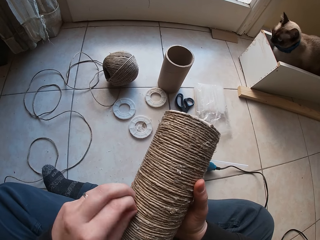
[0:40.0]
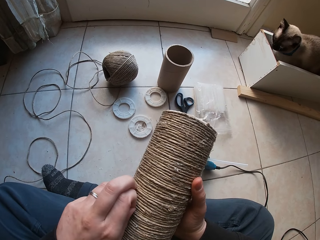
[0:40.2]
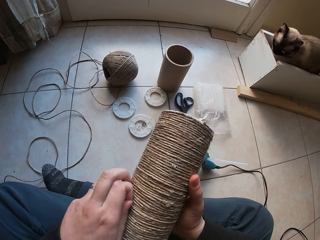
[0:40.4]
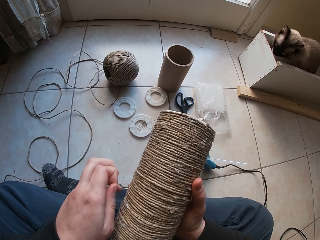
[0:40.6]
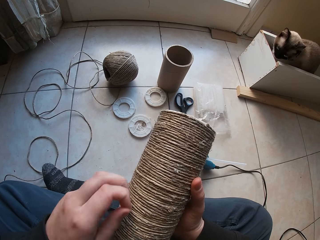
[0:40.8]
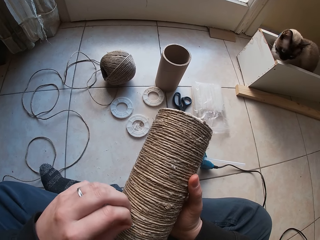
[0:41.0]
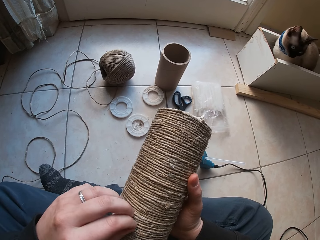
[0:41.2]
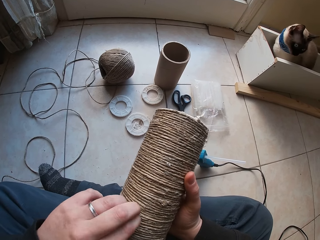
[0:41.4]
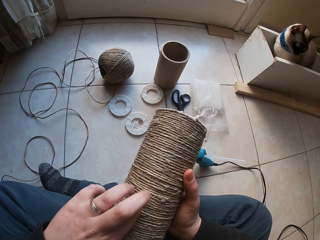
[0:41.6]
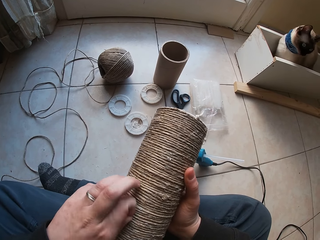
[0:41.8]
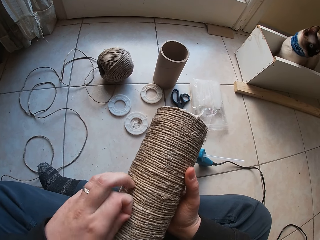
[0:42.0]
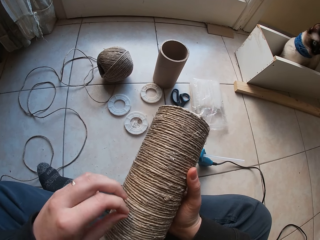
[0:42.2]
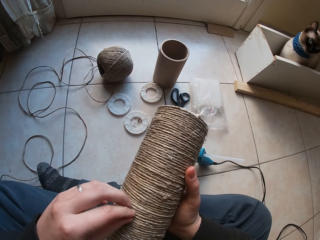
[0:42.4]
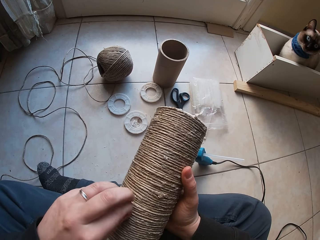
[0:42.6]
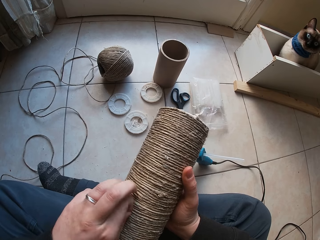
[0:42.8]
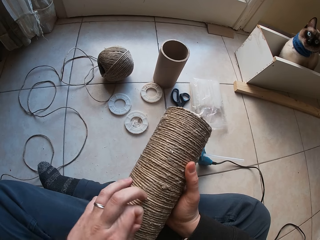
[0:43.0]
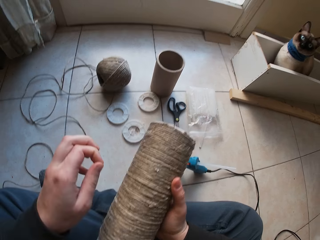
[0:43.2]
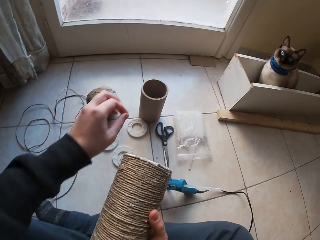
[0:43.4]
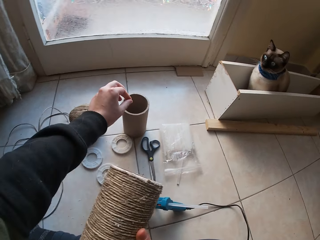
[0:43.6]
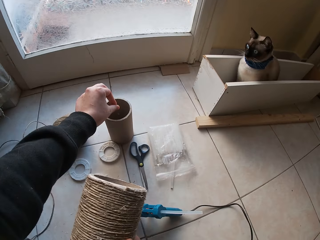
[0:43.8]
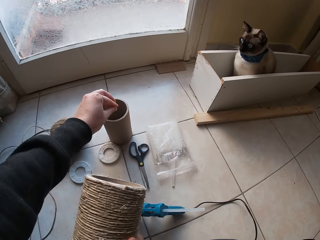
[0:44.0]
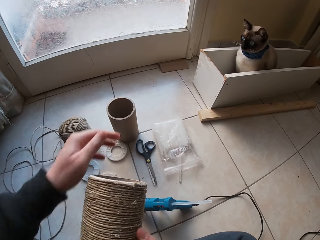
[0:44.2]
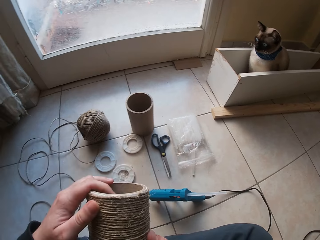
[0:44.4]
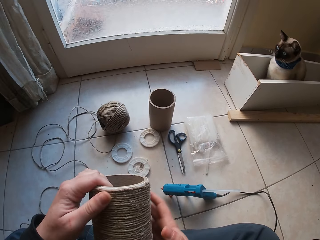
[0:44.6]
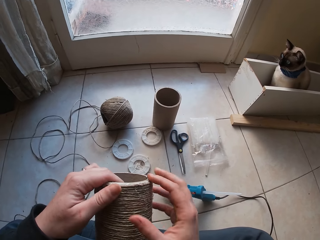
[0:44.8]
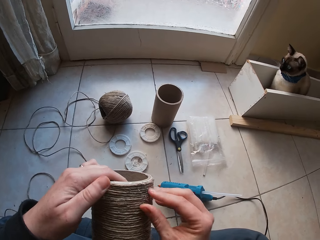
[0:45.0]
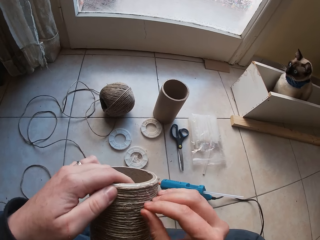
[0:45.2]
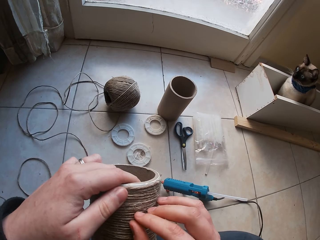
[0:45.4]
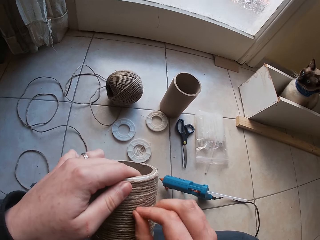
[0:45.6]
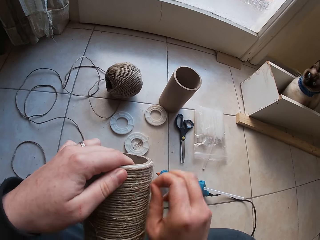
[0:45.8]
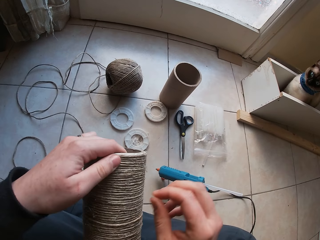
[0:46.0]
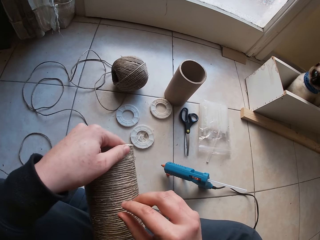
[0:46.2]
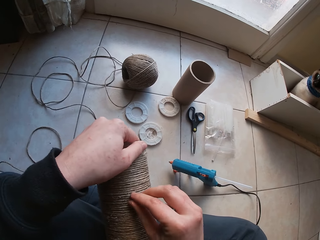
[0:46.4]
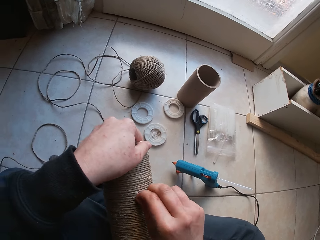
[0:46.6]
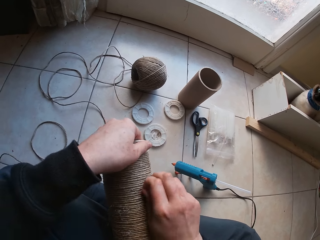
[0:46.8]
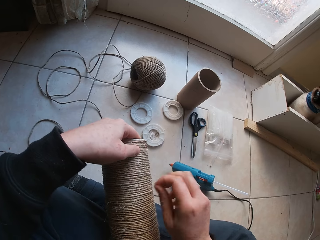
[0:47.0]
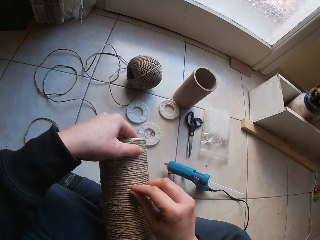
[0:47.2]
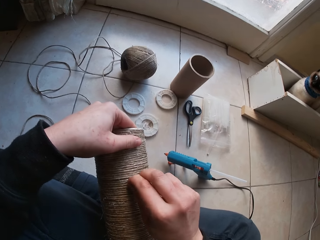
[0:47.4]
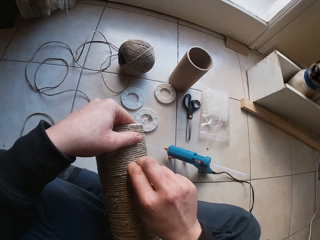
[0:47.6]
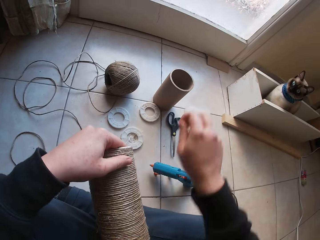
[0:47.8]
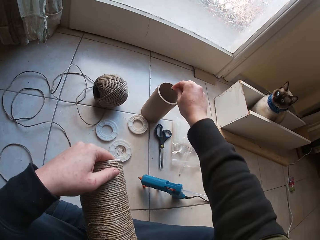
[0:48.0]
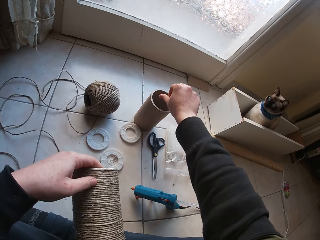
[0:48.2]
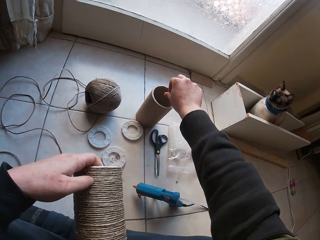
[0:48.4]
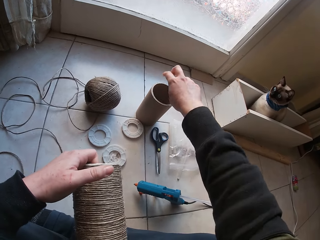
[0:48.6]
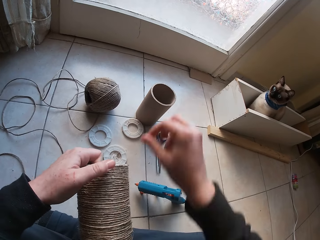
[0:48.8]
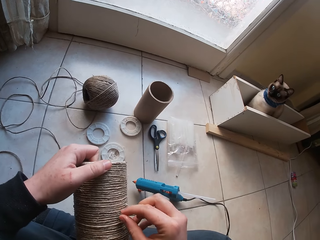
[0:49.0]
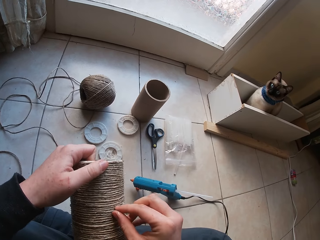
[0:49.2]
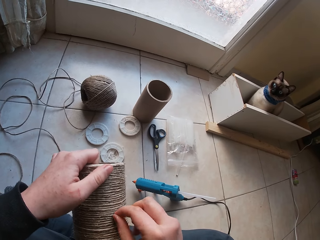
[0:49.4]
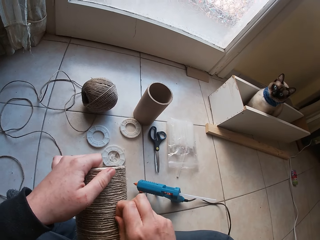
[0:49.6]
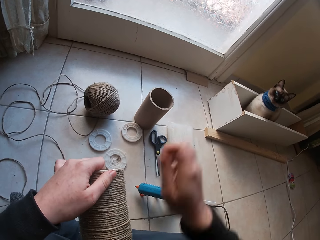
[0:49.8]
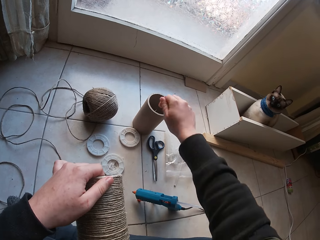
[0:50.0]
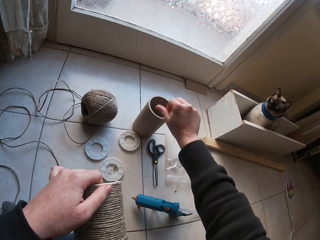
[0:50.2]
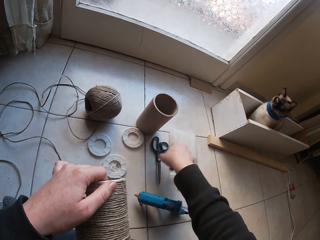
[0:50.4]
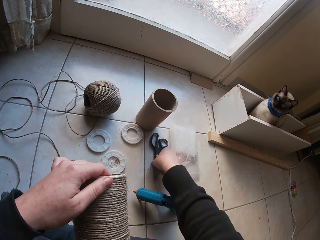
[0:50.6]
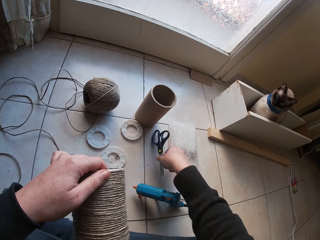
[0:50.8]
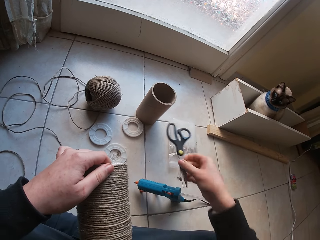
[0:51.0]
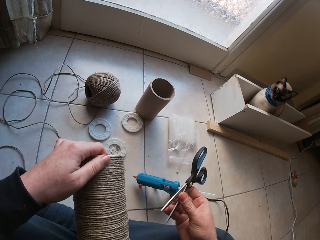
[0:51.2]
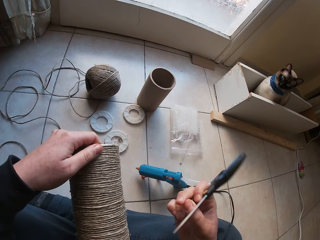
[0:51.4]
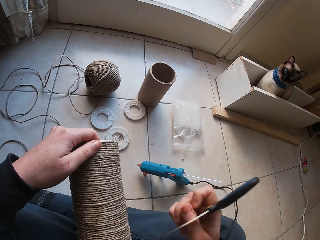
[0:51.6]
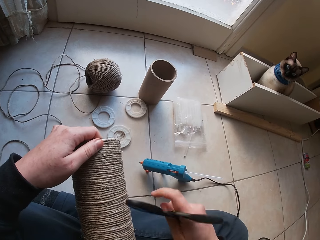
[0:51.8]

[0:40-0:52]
The camera wearer drops the shred in the cardboard tube with his left hand. He picks out a shred from the twine with his right hand. He holds a hemp string roll with both hands. He drops the shred in the cardboard tube with his right hand. He picks out a shred from the twine with his right hand. He drops the shred in the cardboard tube with his right hand. He picks up a pair of scissors from the floor with his right hand.

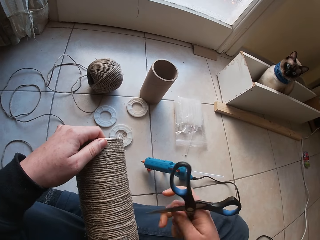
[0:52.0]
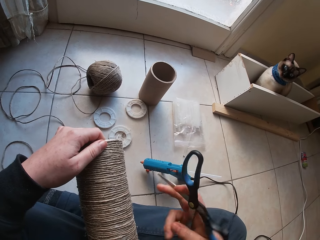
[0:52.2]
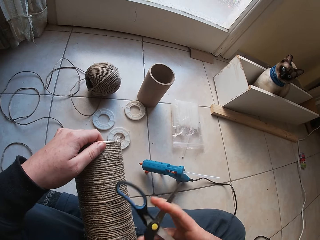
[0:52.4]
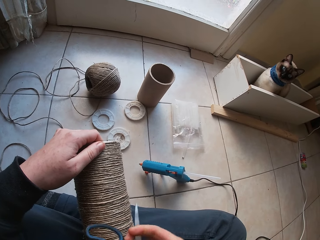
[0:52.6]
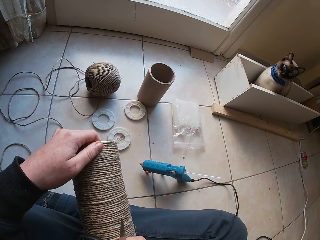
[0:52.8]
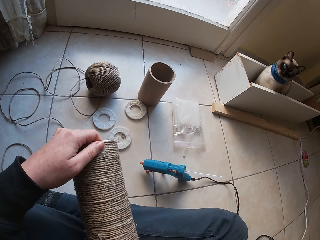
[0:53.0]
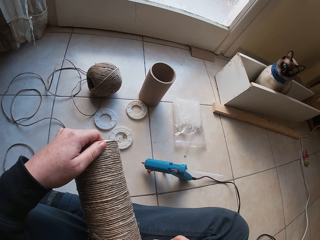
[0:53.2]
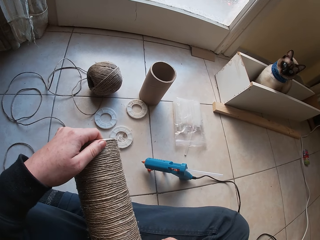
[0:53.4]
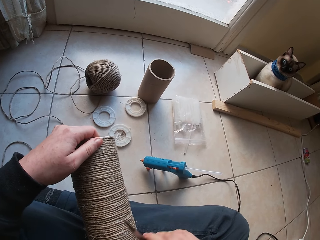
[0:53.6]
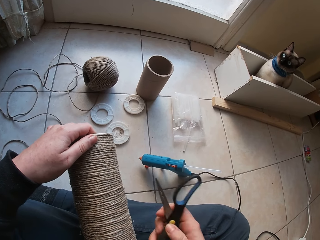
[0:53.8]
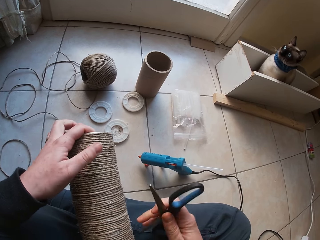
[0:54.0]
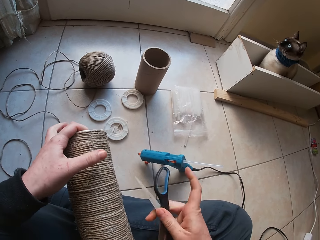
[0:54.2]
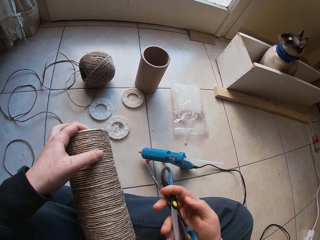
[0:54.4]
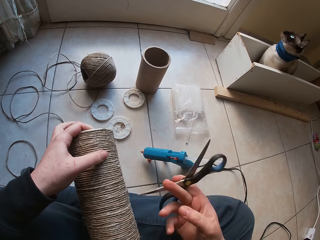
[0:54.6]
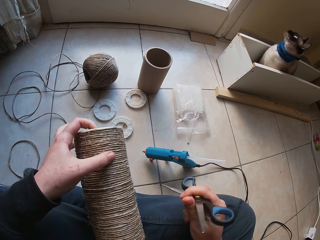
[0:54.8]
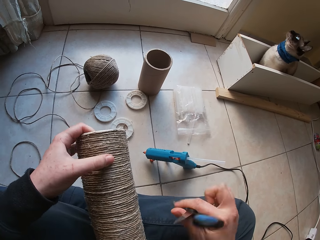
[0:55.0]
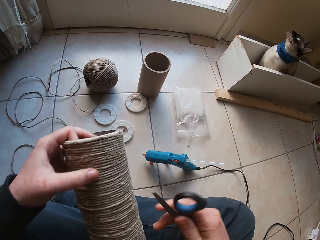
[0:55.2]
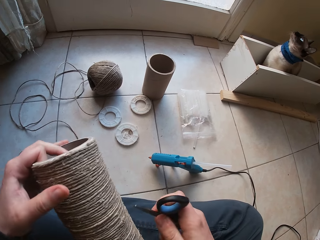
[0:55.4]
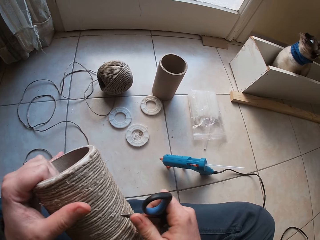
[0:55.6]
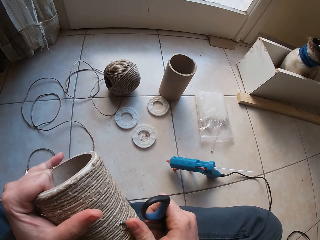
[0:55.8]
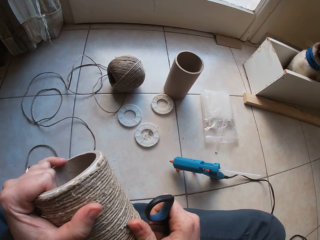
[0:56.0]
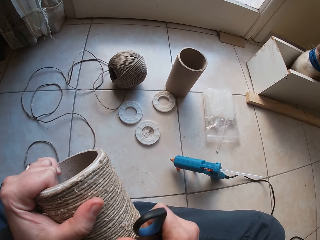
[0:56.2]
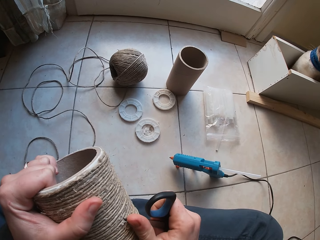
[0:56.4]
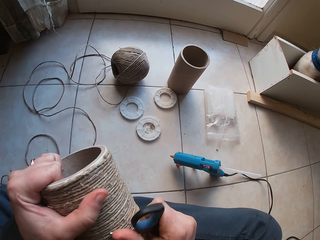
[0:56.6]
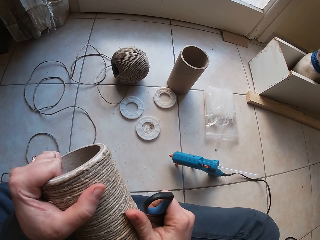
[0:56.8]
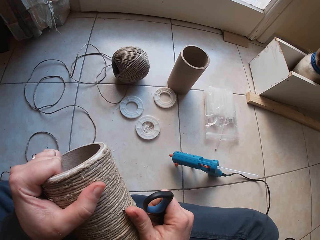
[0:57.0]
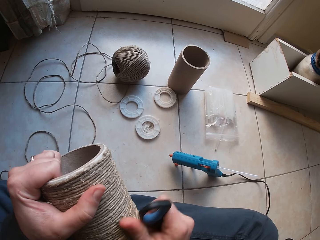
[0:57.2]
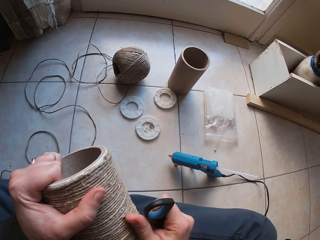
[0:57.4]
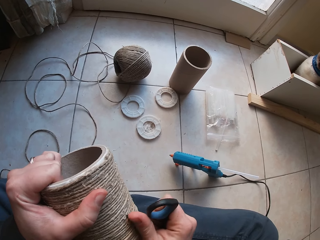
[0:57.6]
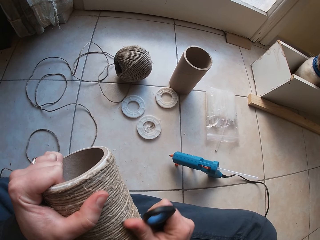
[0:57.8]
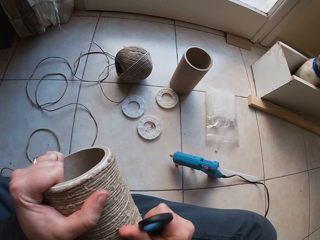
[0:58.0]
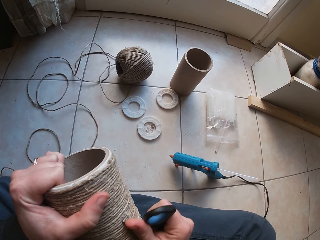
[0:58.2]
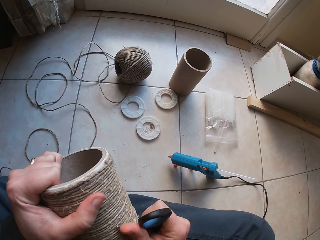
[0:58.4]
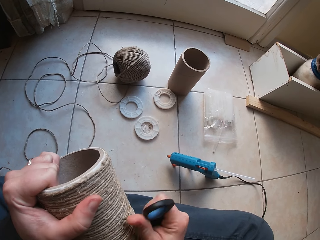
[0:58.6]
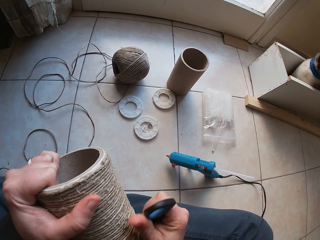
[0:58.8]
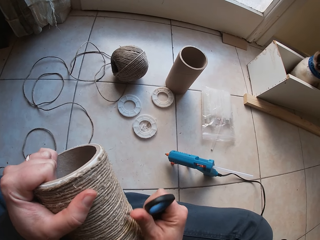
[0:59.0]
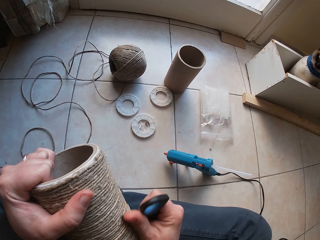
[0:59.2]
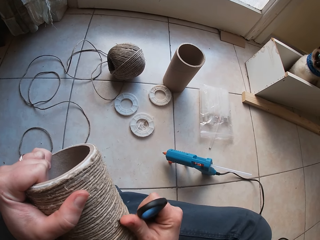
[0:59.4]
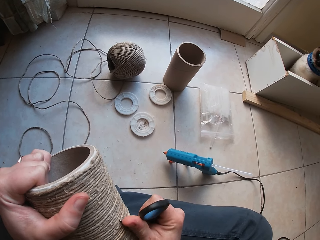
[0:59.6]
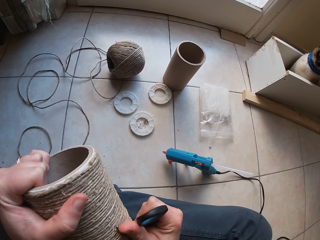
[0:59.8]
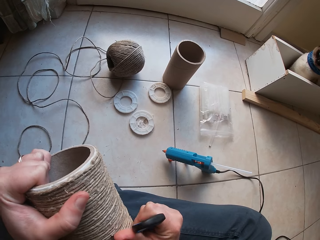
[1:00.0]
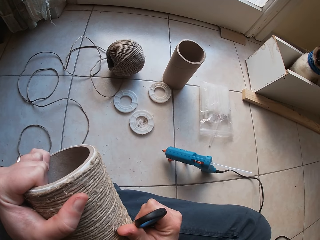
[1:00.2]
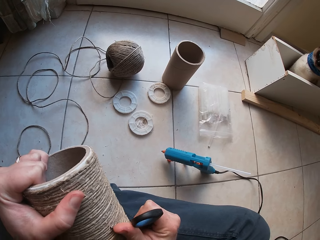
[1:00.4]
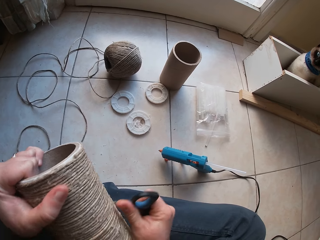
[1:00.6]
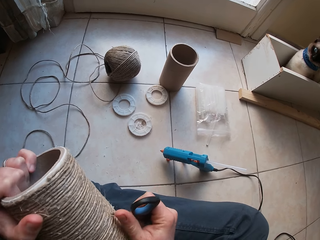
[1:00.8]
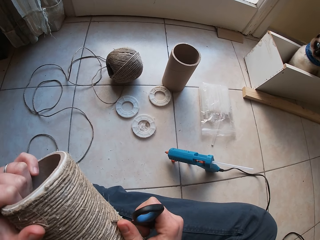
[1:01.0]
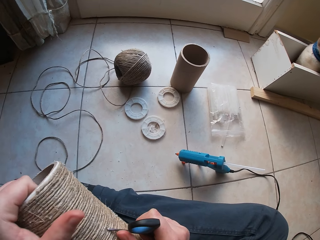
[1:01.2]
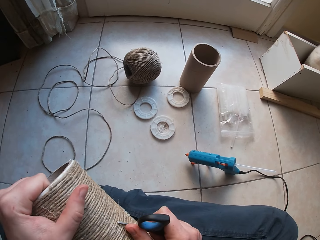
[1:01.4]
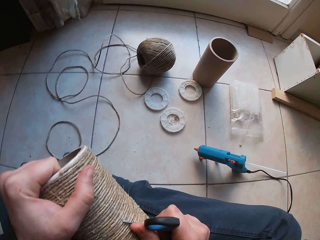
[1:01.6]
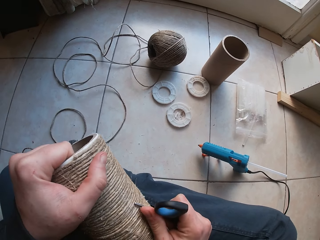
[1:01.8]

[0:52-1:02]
The camera wearer rubs the scissors on the twine with his right hand. He places the scissors on the hemp string roll. He scratches the twine with the scissors in his right hand. He smoothens the hemp string roll with the scissors.
